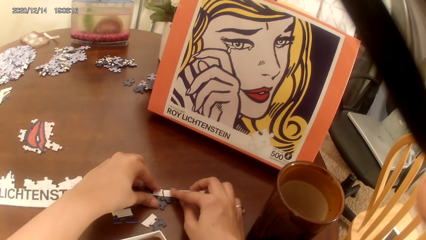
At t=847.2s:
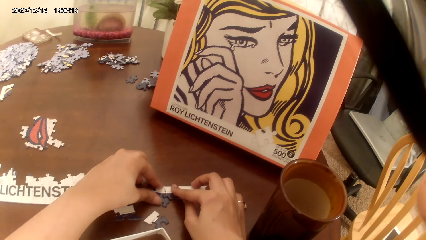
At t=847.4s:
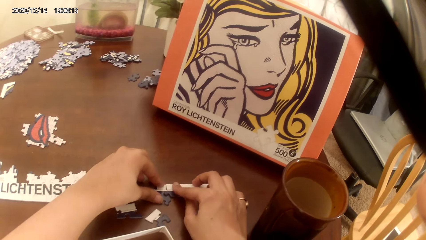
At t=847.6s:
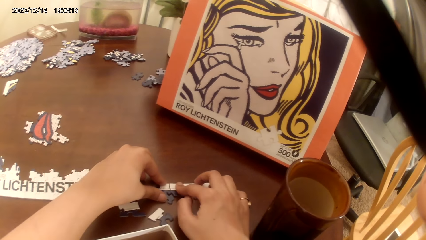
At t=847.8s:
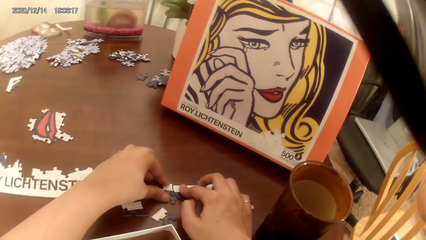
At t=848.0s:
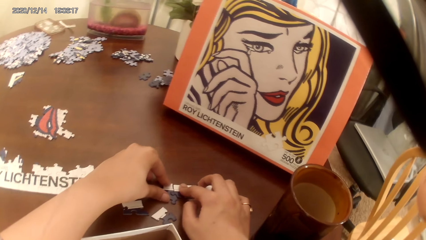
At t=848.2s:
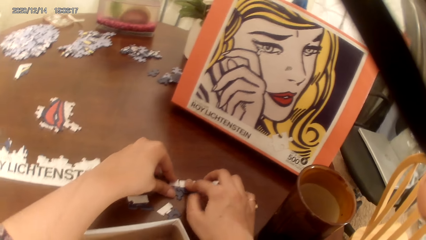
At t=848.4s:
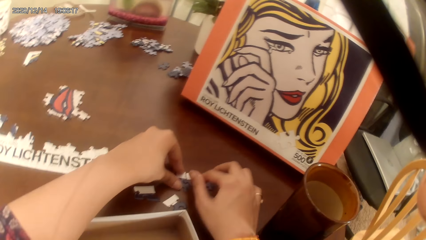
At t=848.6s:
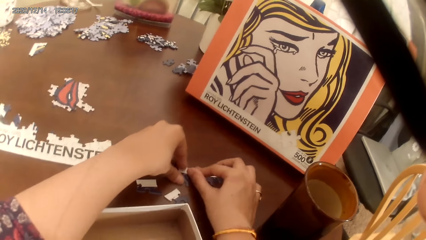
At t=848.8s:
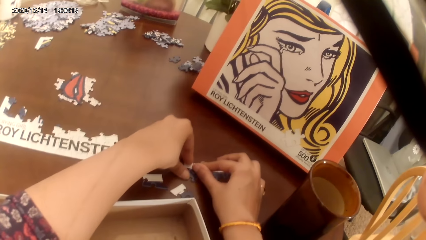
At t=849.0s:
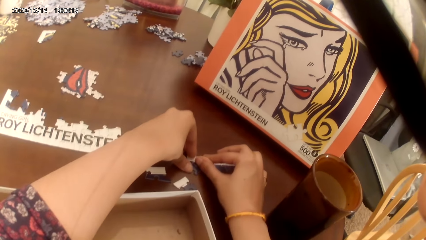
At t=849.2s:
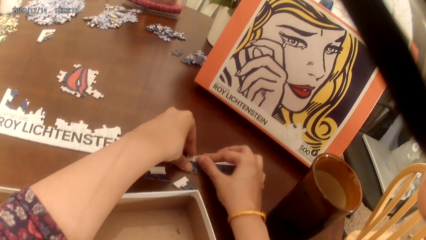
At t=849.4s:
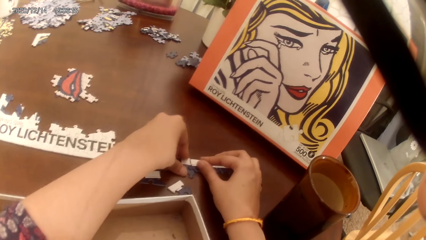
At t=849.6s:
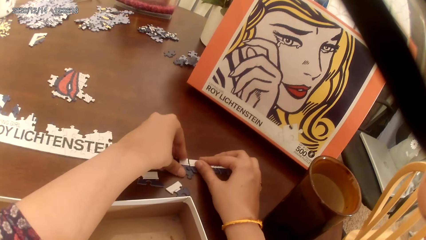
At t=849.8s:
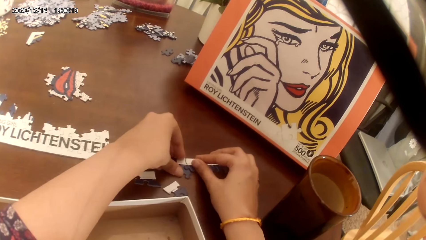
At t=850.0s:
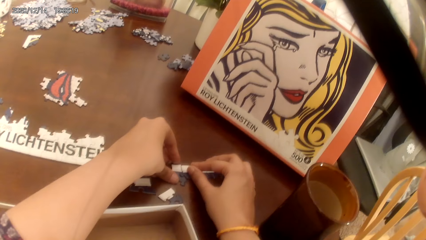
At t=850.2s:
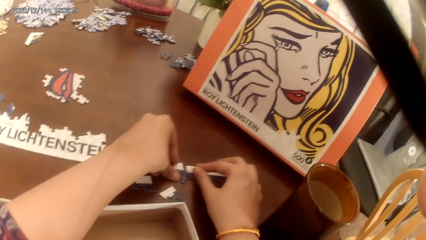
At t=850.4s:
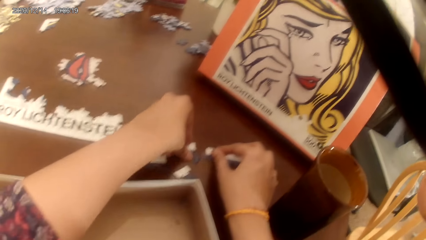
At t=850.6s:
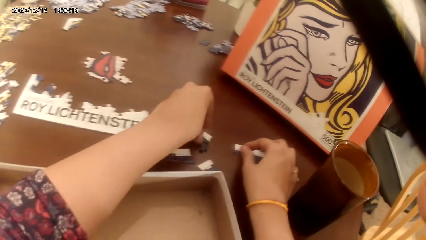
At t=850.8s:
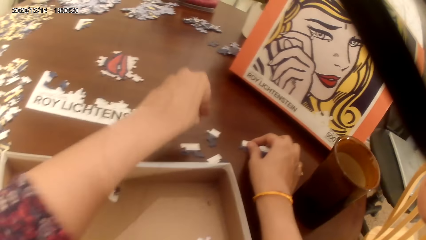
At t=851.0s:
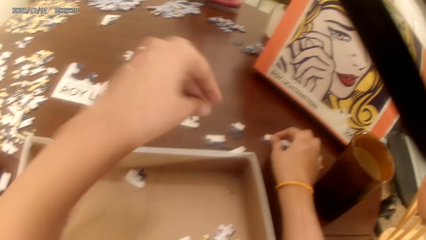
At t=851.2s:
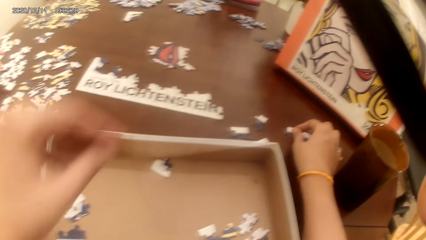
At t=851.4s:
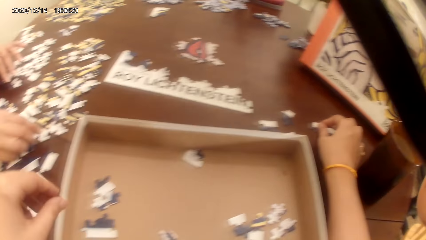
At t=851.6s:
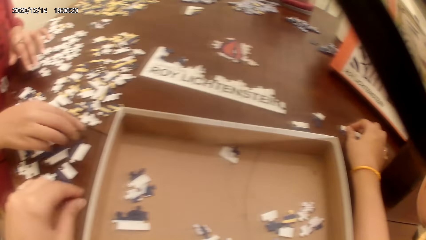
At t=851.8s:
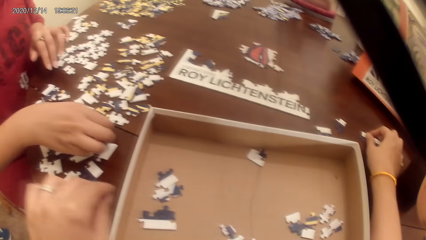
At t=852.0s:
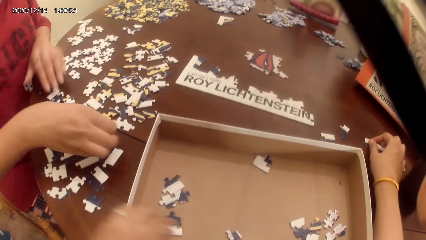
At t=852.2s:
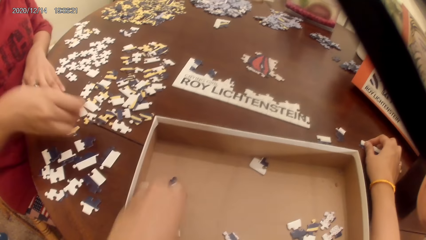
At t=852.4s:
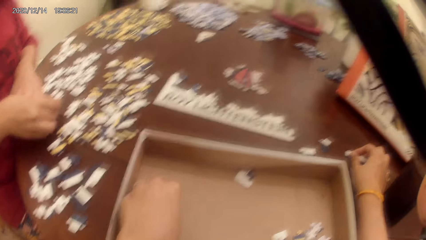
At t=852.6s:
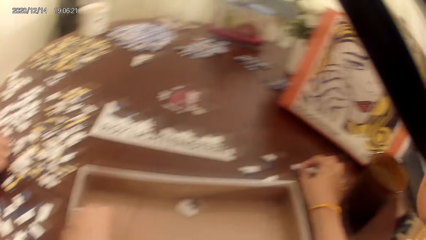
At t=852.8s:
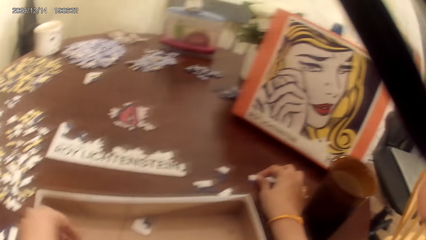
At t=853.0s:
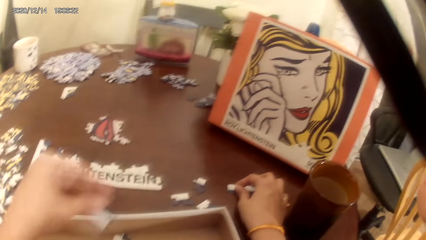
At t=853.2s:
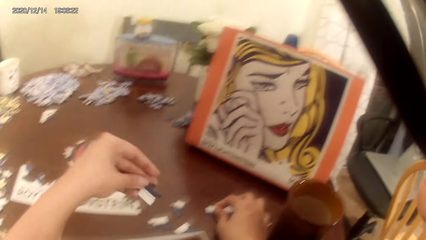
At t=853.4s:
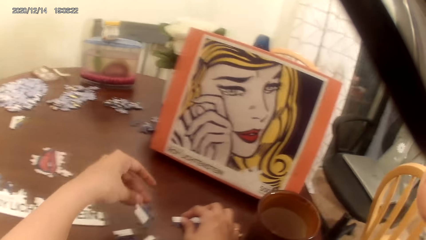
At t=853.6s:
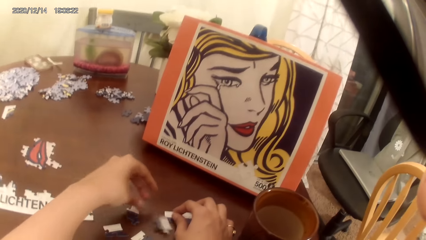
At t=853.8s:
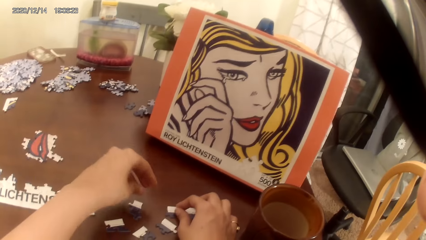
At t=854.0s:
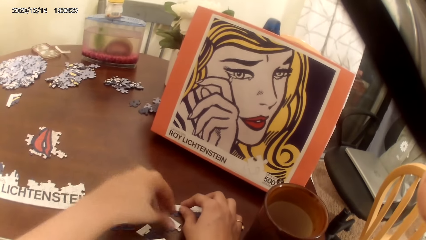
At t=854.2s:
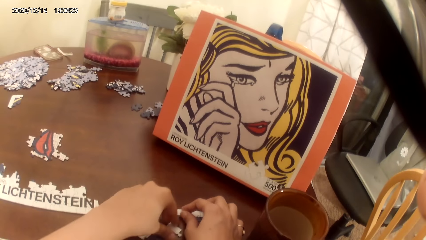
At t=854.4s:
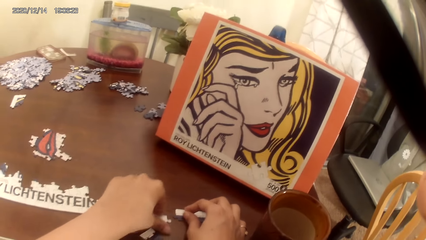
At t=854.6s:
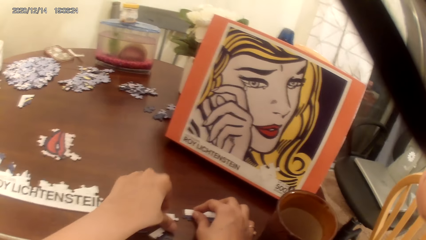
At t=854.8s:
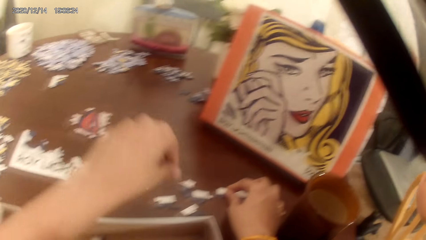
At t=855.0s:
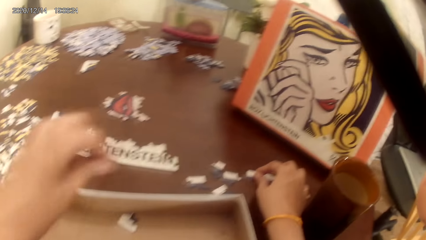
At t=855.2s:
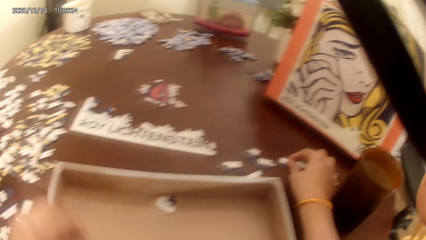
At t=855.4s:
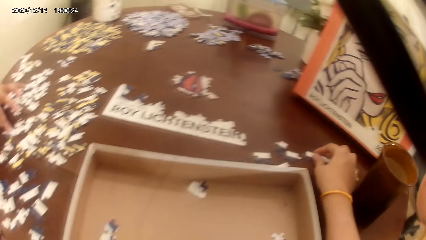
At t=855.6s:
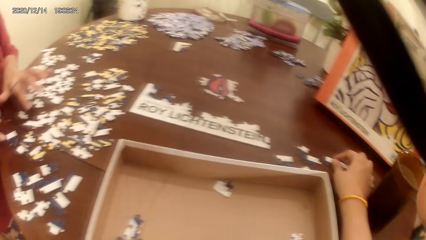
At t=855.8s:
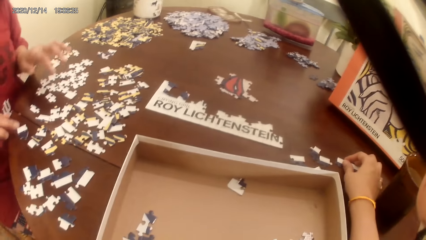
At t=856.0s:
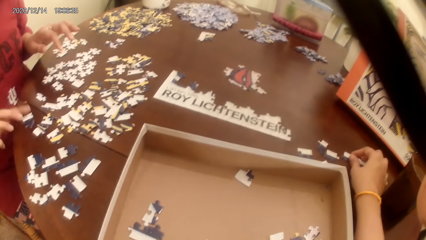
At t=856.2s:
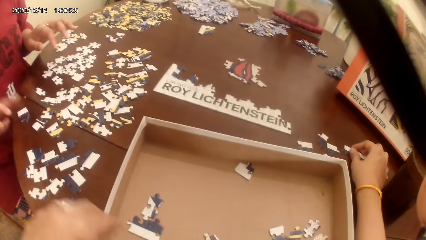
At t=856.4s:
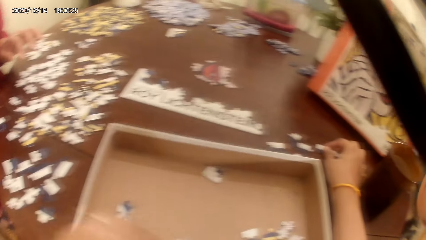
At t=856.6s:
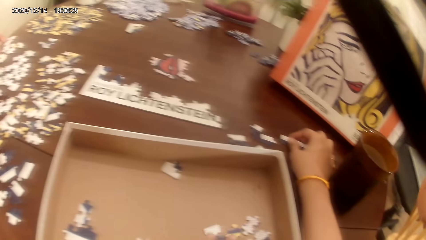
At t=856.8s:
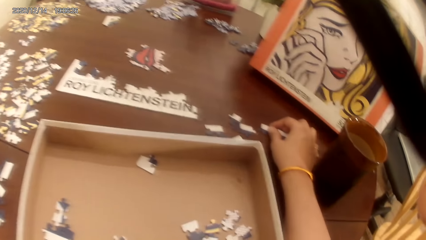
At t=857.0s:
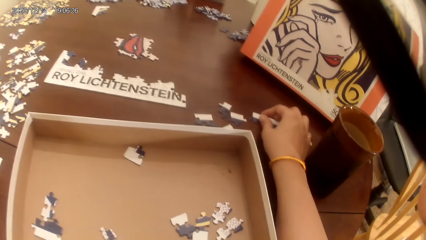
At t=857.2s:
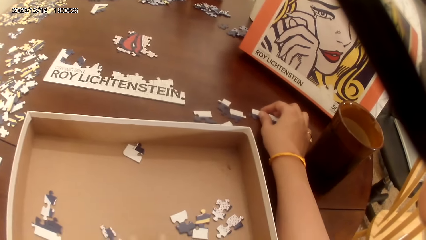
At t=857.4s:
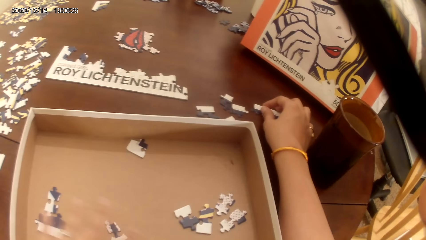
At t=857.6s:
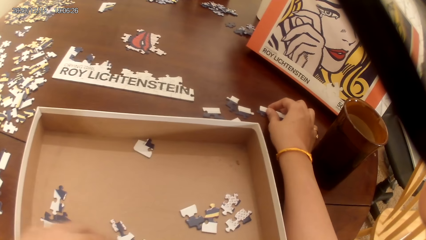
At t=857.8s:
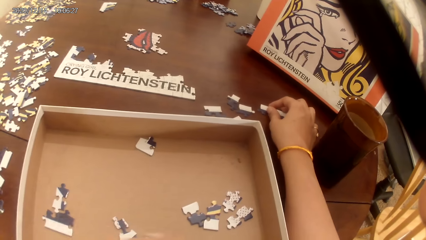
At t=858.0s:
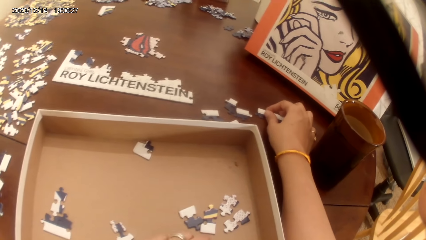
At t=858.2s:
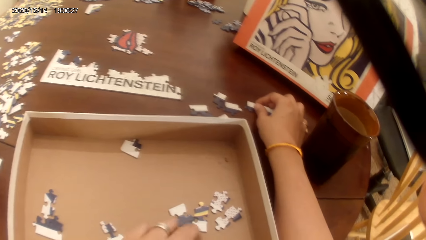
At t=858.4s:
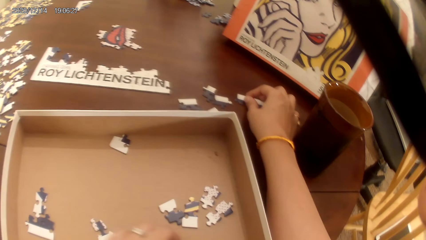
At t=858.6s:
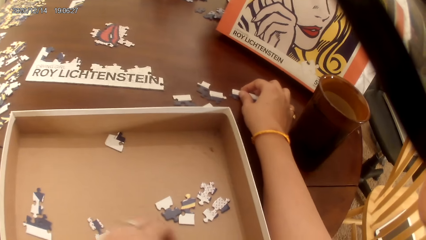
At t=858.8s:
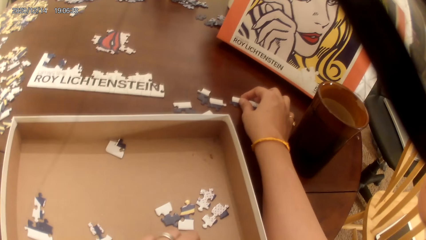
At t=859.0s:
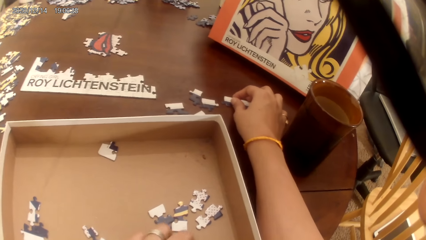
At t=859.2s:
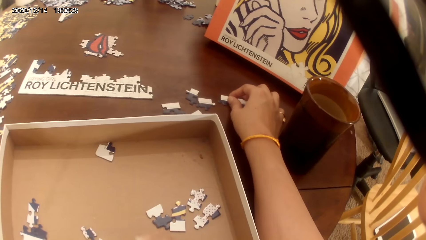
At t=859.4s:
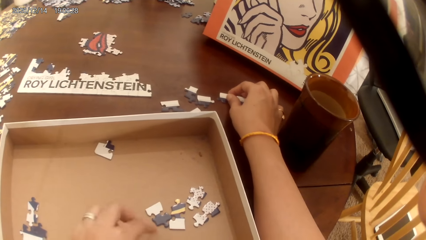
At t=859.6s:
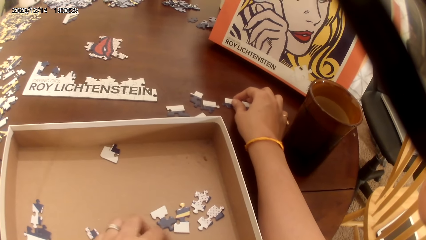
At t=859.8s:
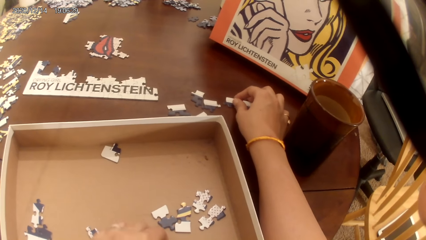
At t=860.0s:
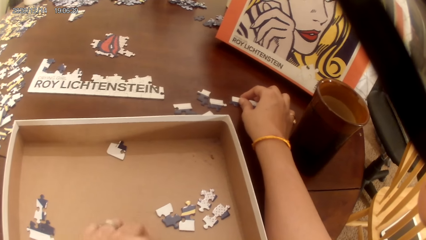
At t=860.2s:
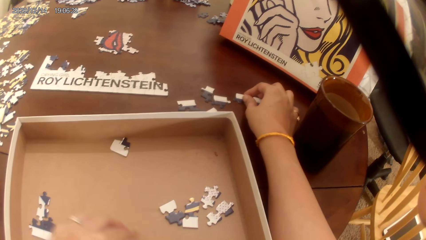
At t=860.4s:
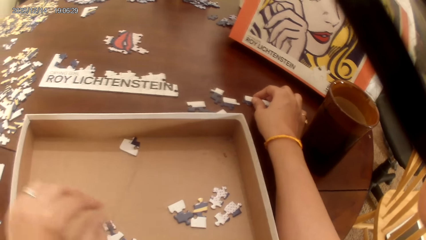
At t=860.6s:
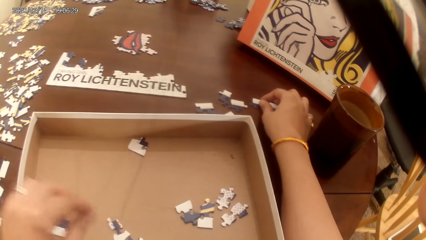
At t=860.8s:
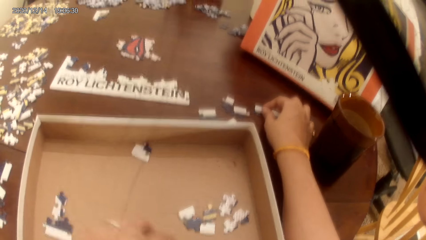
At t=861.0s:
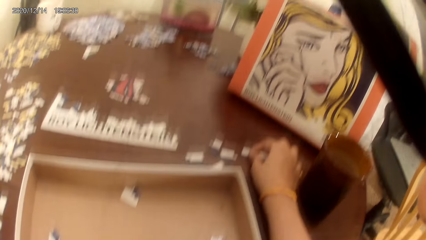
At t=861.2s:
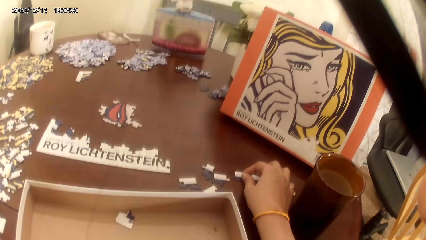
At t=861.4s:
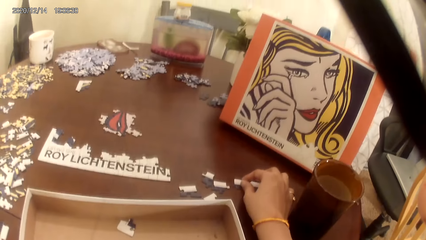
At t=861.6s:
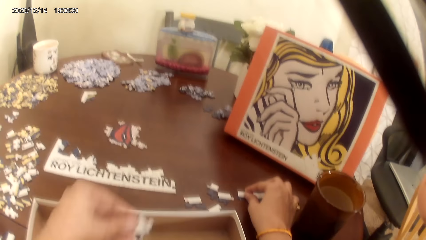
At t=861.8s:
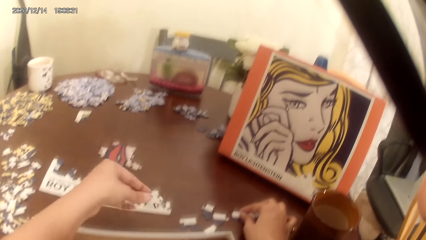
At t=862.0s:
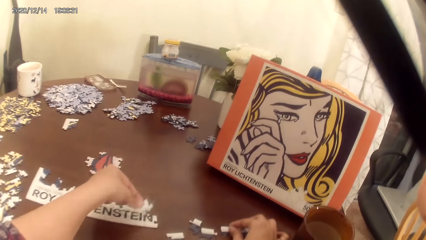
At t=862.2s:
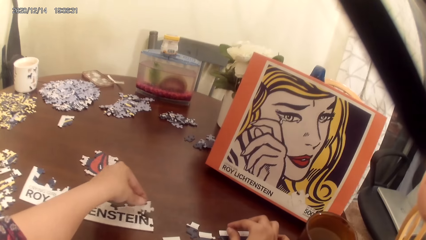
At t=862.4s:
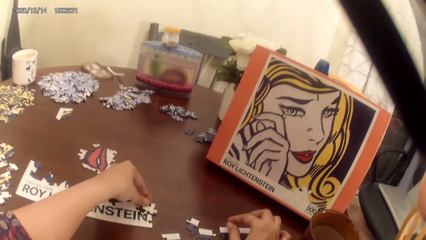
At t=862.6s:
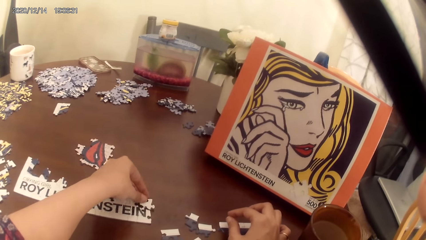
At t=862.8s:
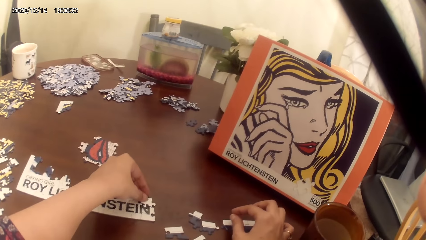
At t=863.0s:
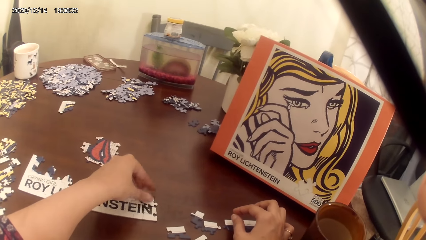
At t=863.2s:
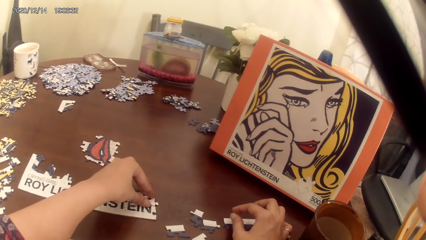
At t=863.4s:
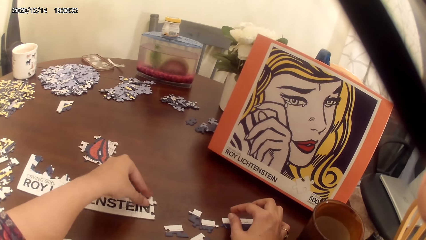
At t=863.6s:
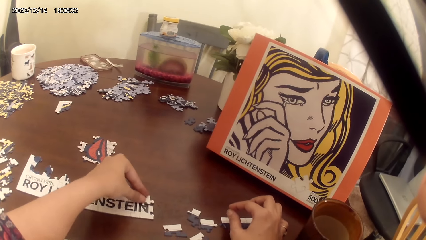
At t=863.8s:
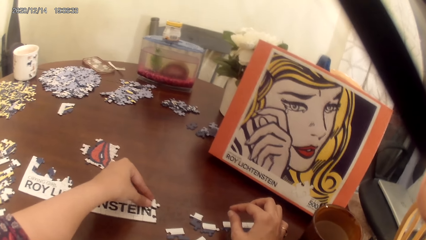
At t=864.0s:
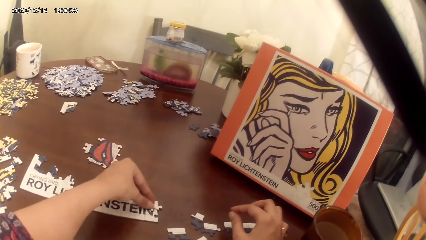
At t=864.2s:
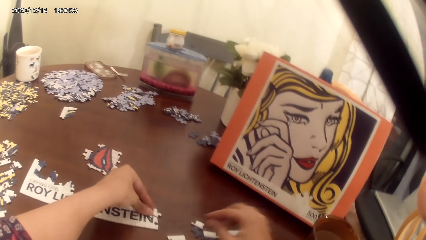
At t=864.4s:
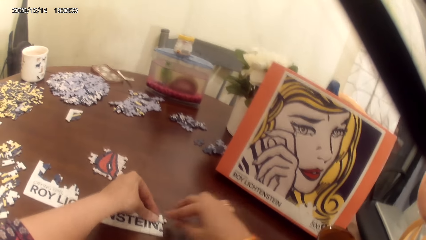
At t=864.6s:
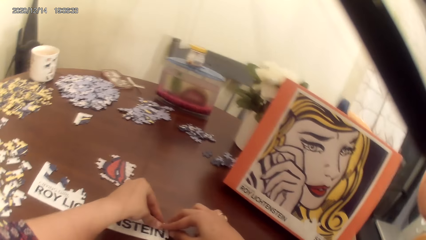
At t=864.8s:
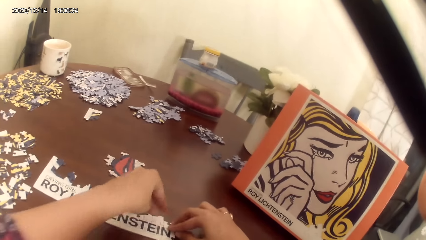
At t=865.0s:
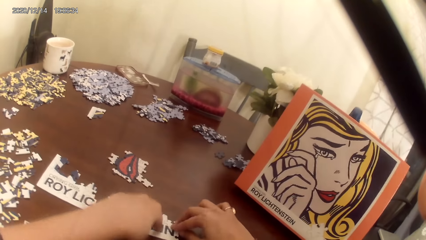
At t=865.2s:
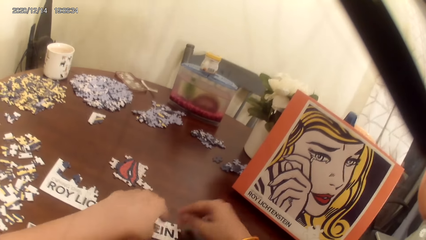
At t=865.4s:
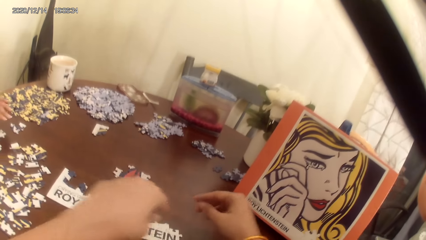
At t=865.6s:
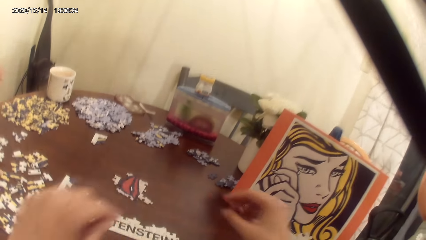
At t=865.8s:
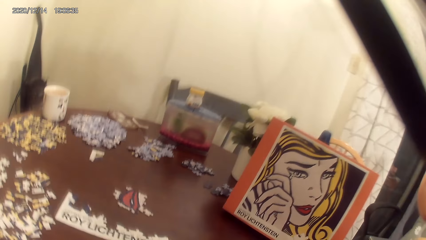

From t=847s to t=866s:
The camera wearer makes a puzzle. They pick puzzles from the tray.
